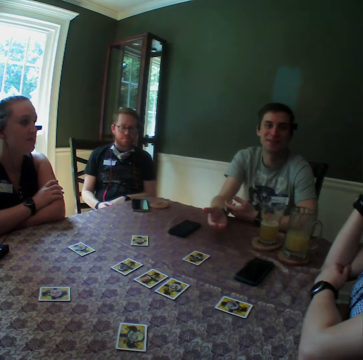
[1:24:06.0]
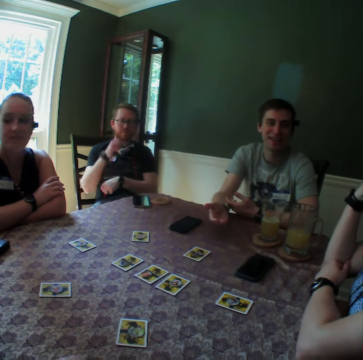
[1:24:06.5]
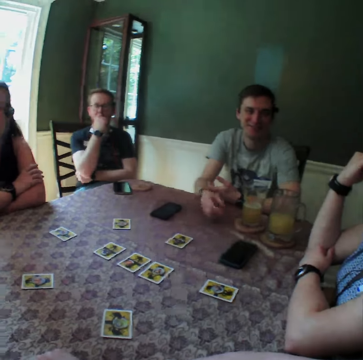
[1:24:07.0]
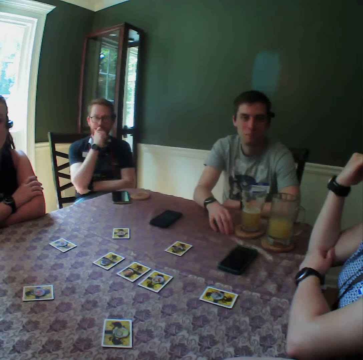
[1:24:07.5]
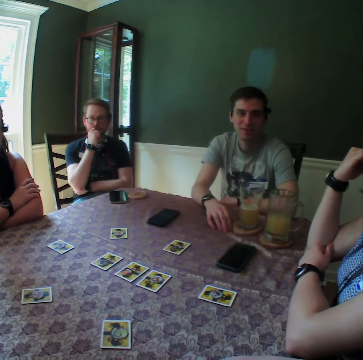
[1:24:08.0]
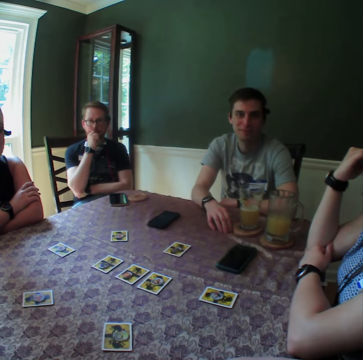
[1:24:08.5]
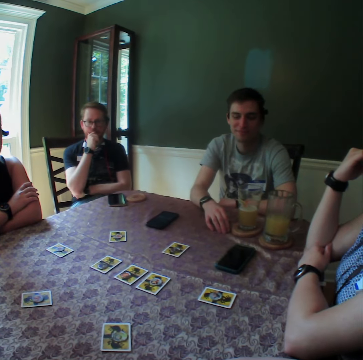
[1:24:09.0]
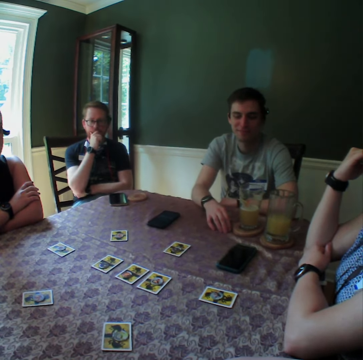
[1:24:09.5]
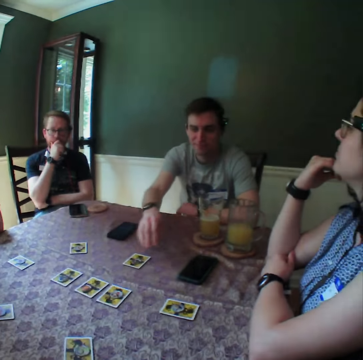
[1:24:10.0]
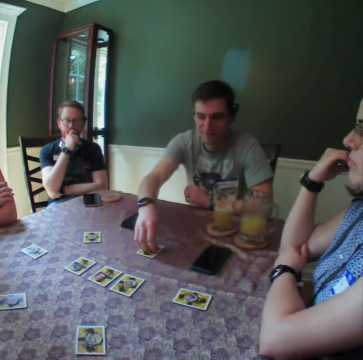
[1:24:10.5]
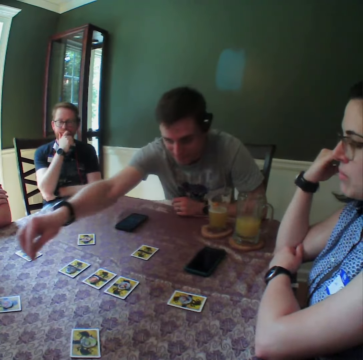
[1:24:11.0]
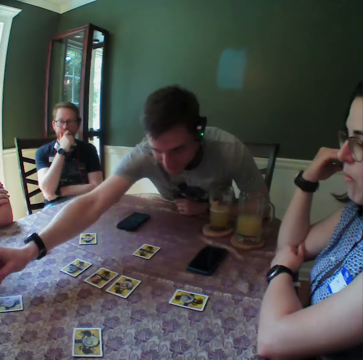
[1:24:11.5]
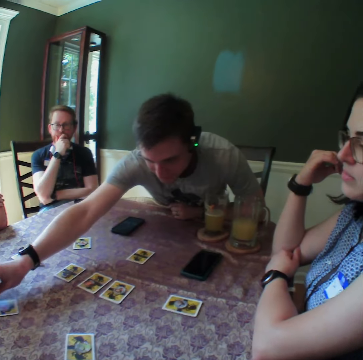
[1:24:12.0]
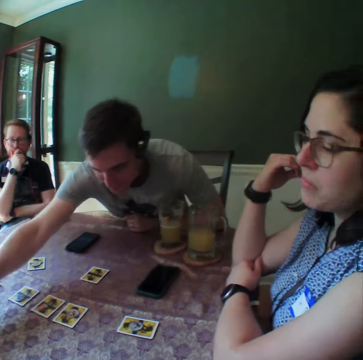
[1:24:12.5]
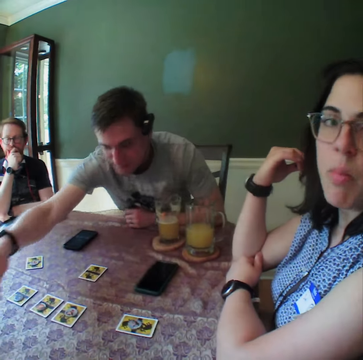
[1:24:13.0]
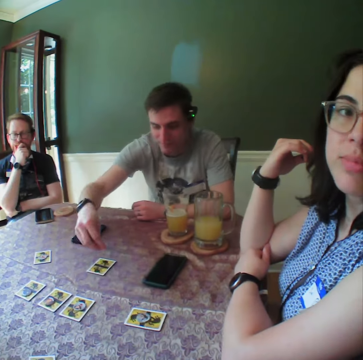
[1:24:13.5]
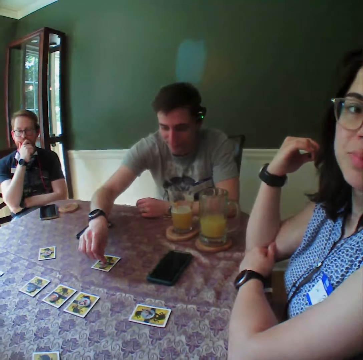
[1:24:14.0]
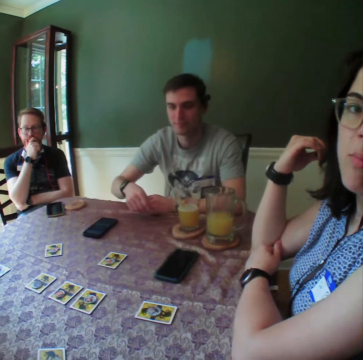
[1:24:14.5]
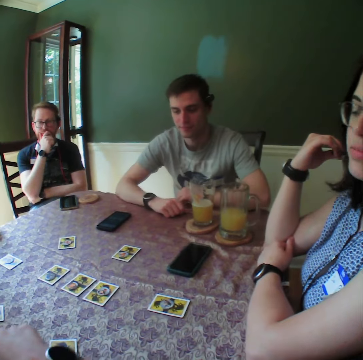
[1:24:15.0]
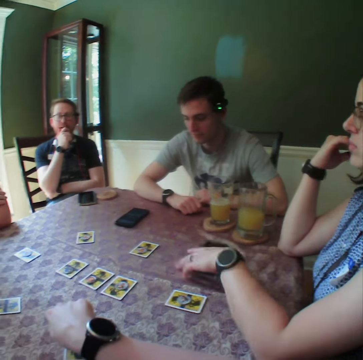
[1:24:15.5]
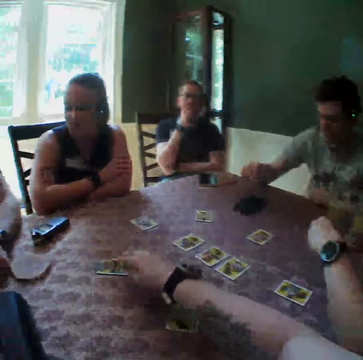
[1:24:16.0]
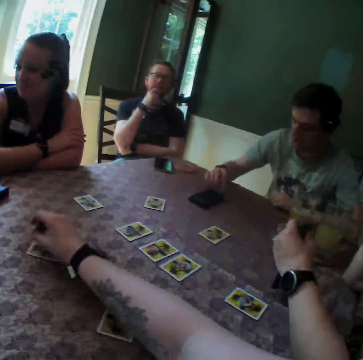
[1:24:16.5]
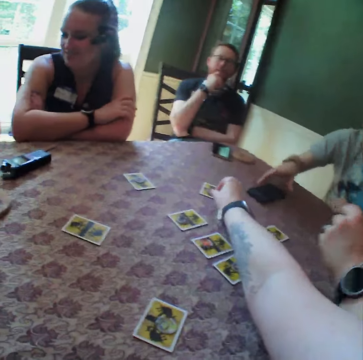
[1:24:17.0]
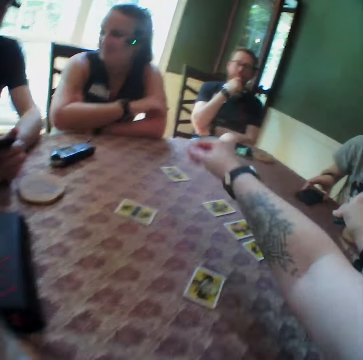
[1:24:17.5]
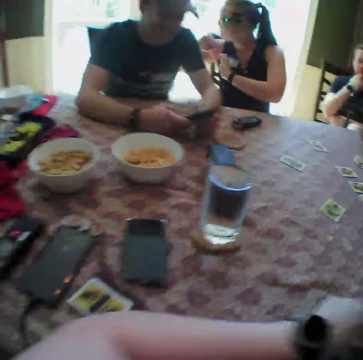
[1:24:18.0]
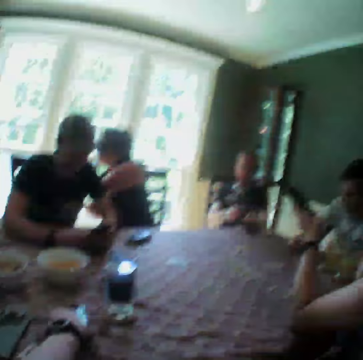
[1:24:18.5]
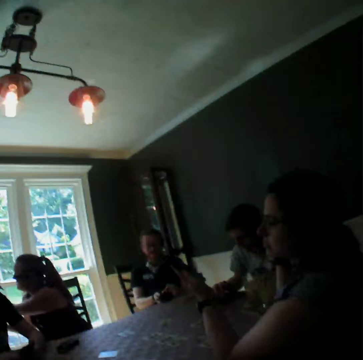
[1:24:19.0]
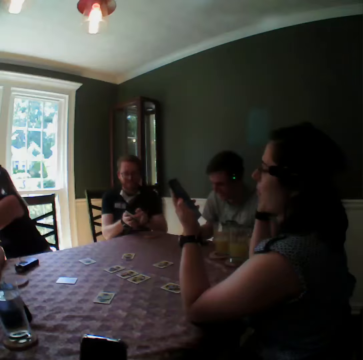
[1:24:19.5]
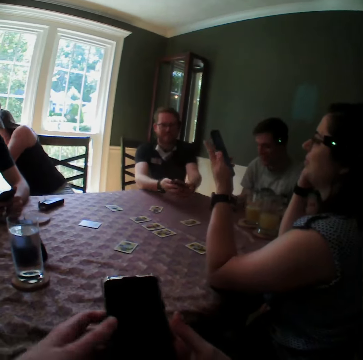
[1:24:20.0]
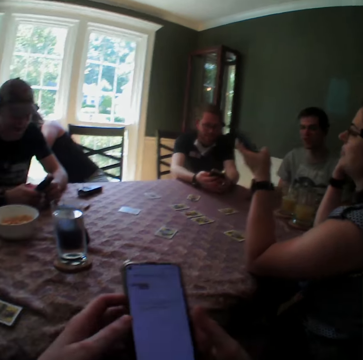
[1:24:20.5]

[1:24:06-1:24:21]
A man picks up a chip from the card with his right hand. The man drops the chip on the card with his right hand. The man drops a chip on the card with his right hand. The camera wearer touches playing cards. The man presses a phone with his right hand. The camera wearer picks up a chip from the card with her right hand and drops the chip on the card with her right hand. The first man moves the phone on the table with his right hand. Another man operates his phone. A woman checks her phone. The camera wearer looks around. A third man operates his phone.

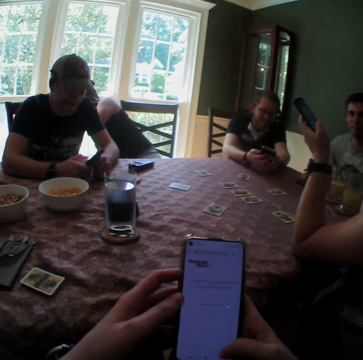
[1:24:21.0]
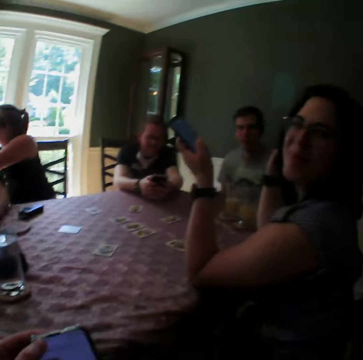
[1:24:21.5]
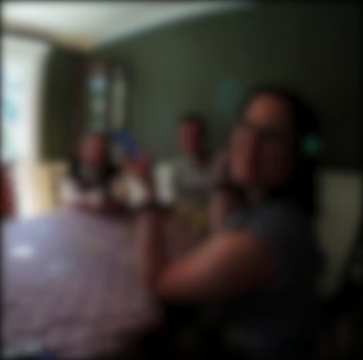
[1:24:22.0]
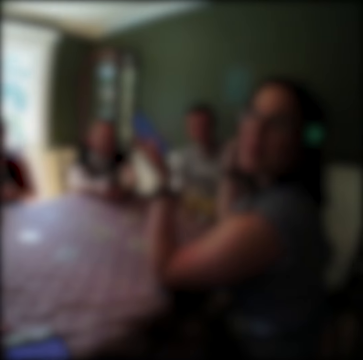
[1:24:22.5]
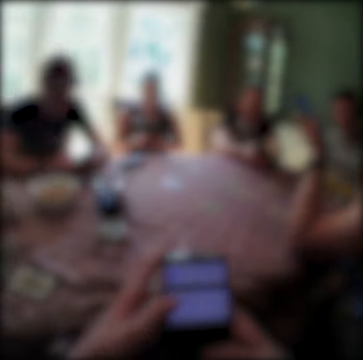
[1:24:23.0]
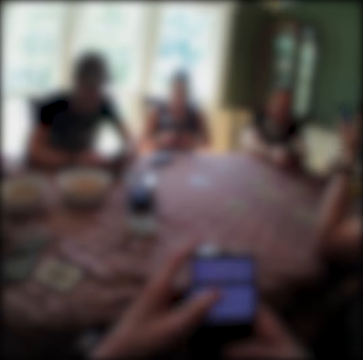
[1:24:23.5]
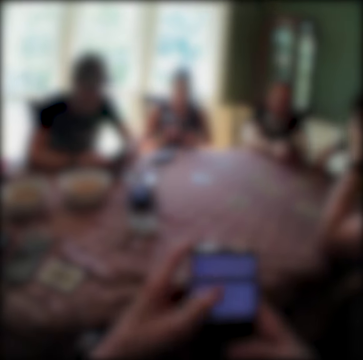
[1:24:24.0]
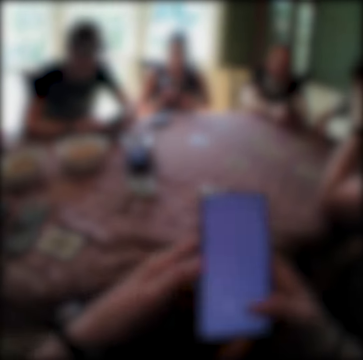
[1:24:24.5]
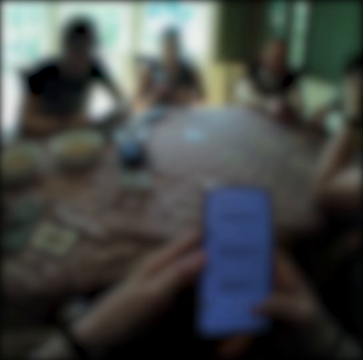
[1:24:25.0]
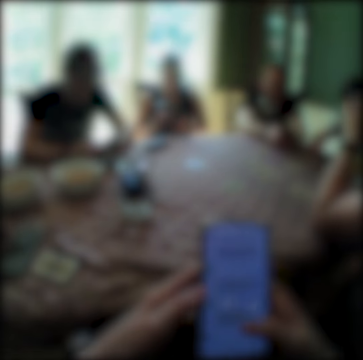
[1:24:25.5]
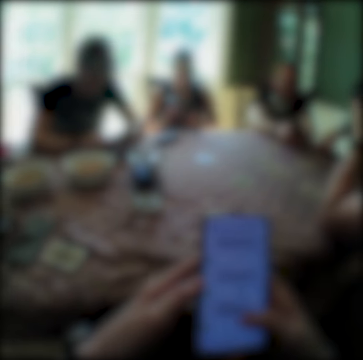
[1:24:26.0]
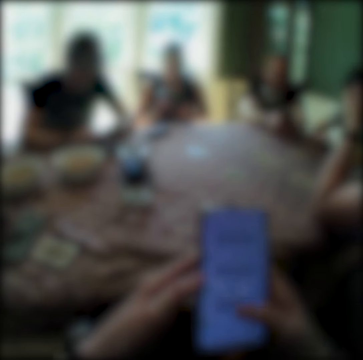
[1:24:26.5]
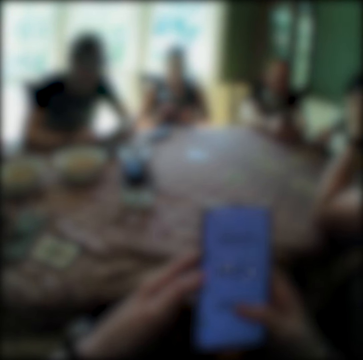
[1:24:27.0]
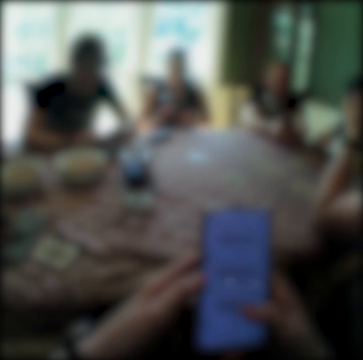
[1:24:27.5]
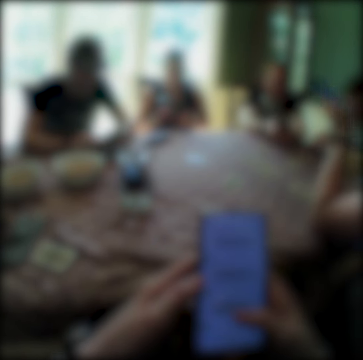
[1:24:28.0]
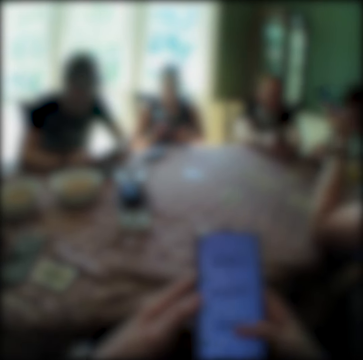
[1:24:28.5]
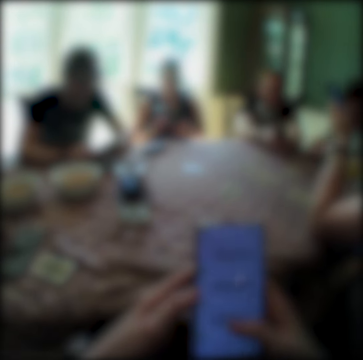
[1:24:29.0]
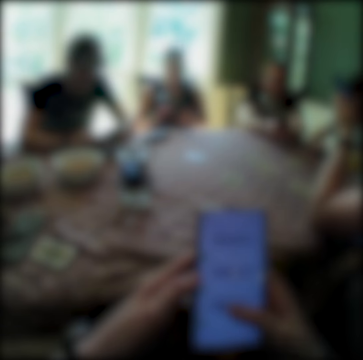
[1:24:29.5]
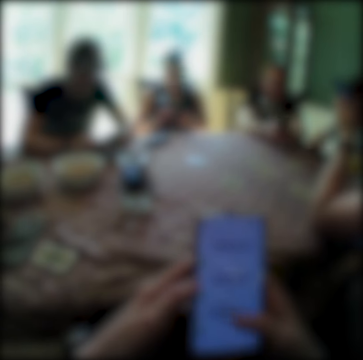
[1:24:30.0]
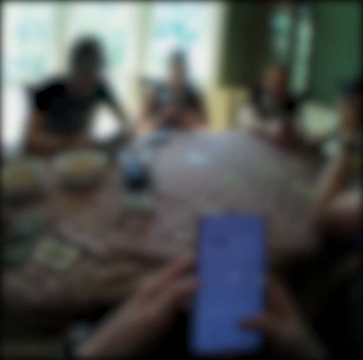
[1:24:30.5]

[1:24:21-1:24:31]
The camera wearer operates her phone. She touches the phone.

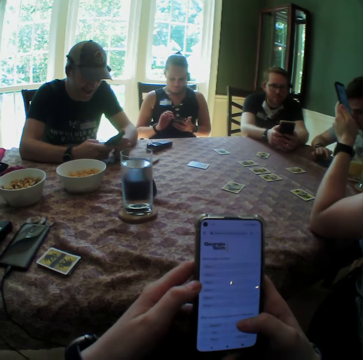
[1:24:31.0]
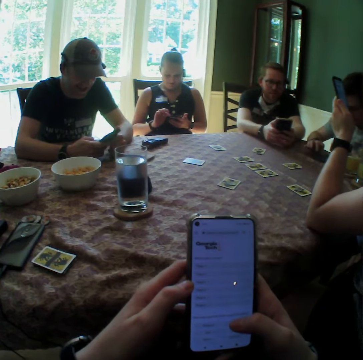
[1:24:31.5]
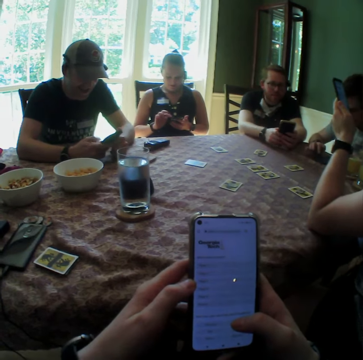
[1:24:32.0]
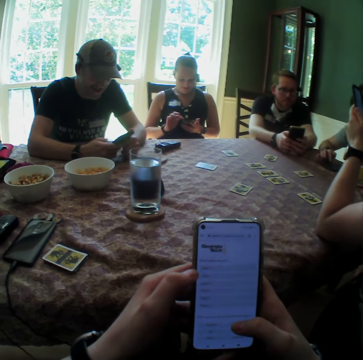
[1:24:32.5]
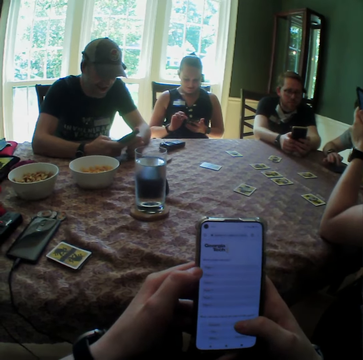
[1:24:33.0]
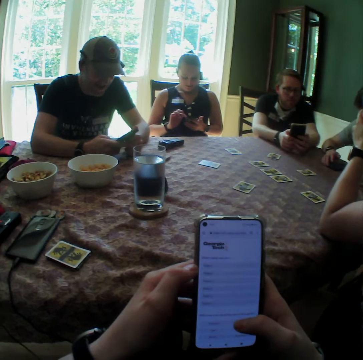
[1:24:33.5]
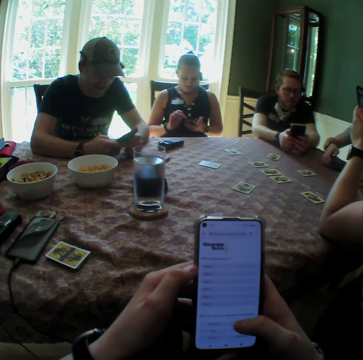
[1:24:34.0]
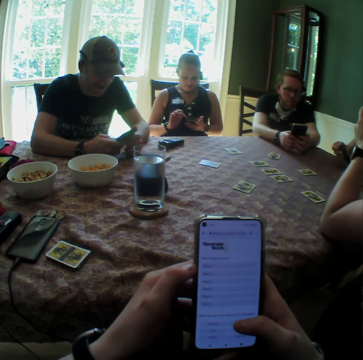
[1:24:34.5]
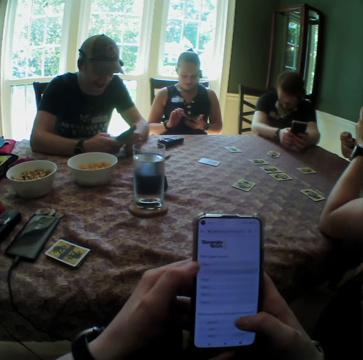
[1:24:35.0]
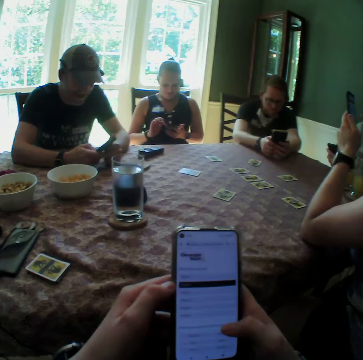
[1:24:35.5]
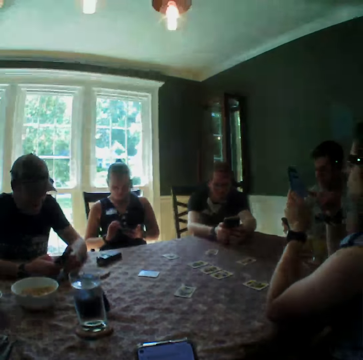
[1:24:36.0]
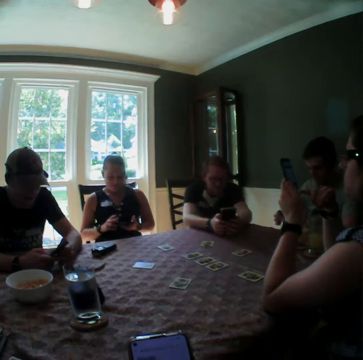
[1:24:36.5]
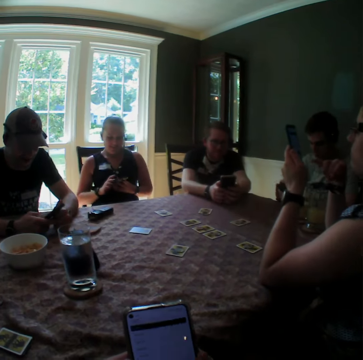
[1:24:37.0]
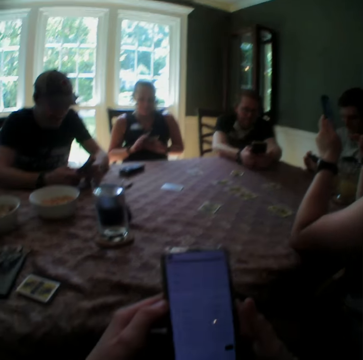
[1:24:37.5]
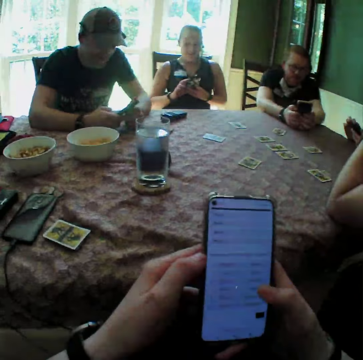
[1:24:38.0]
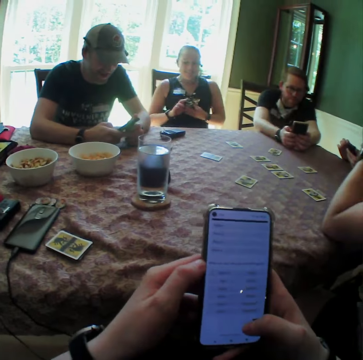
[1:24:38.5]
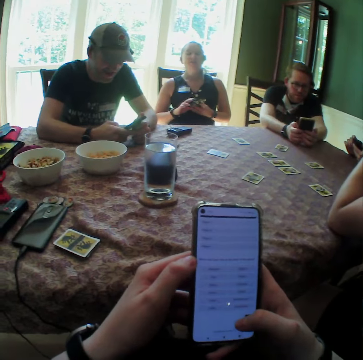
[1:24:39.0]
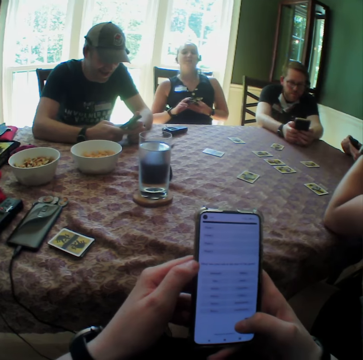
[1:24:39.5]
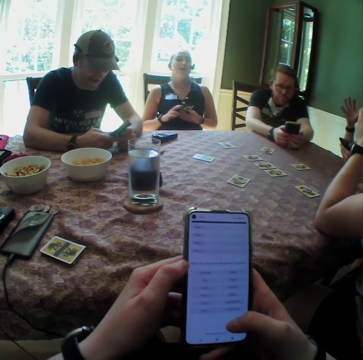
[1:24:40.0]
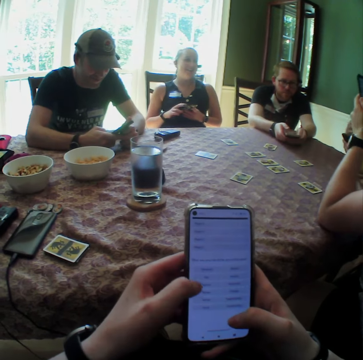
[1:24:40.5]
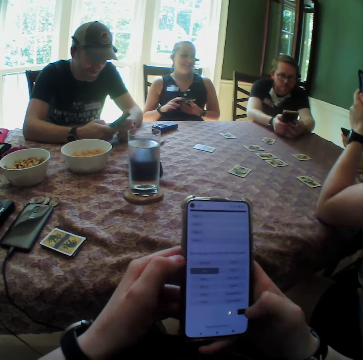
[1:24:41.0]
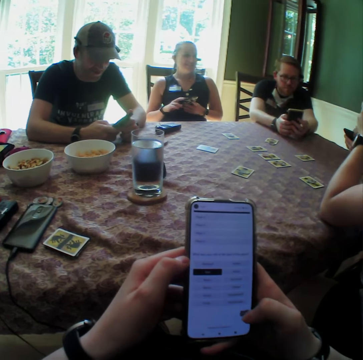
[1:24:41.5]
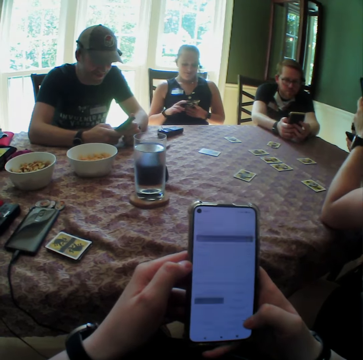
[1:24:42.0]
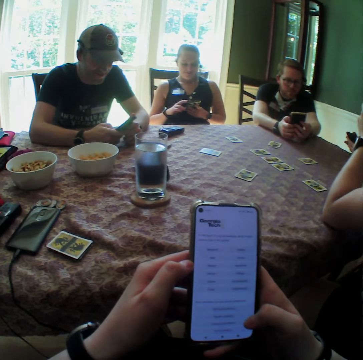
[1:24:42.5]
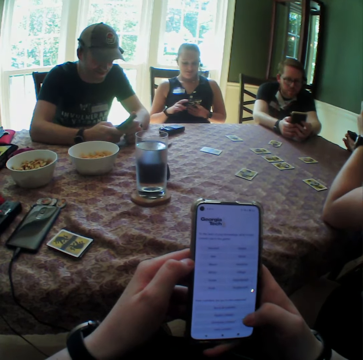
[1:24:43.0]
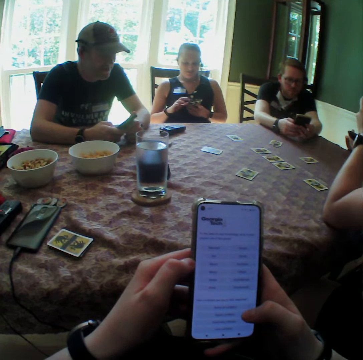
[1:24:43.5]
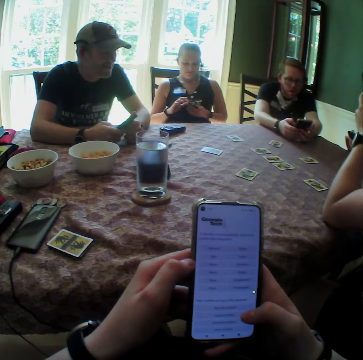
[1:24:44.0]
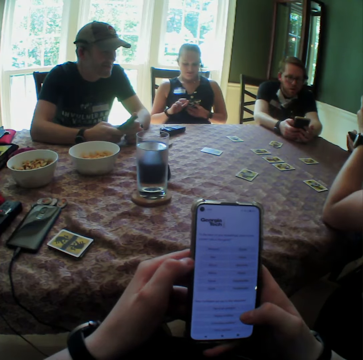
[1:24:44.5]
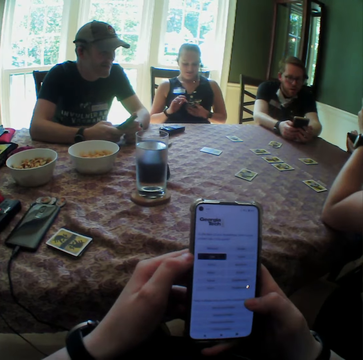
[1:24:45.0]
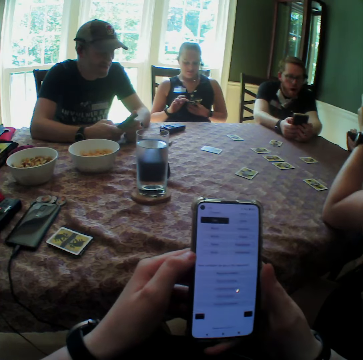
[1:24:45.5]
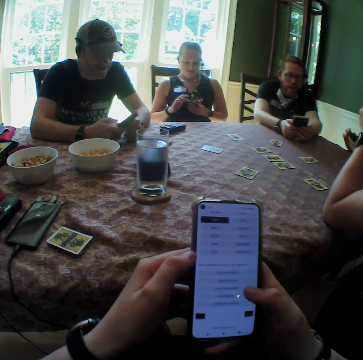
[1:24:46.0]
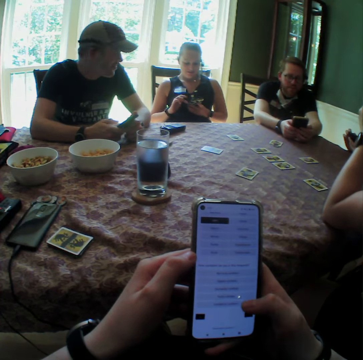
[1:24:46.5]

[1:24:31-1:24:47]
A woman operates her phone. A man operates. The man picks up the phone from the table with his right hand. The man operates the phone. The camera wearer looks around. They touch the phone.
